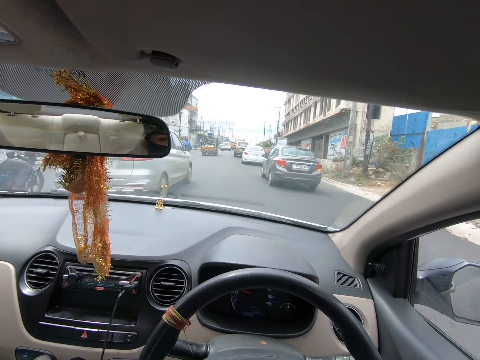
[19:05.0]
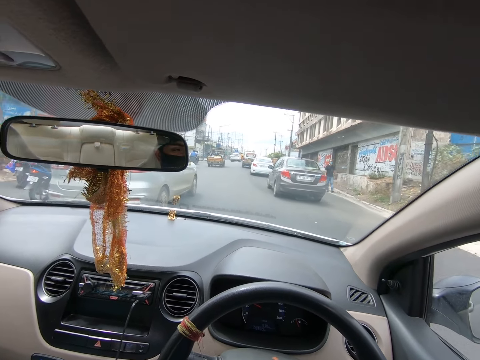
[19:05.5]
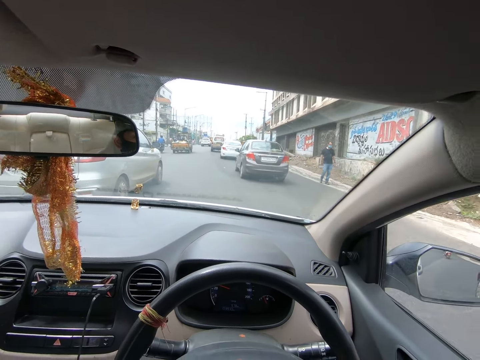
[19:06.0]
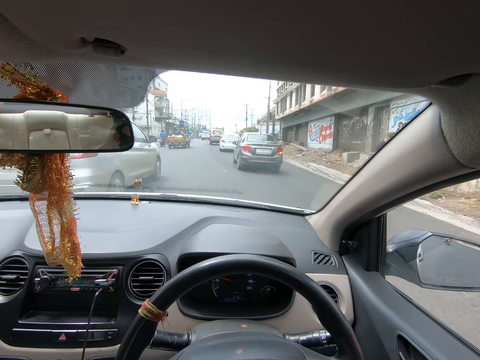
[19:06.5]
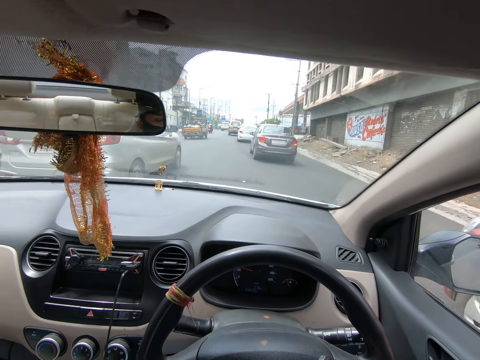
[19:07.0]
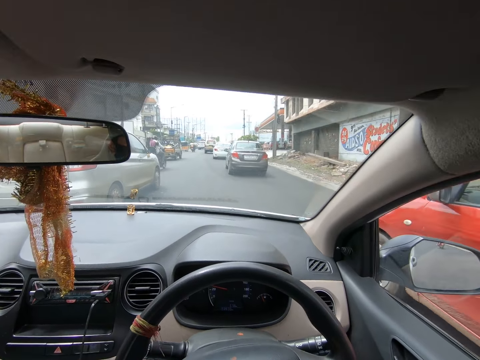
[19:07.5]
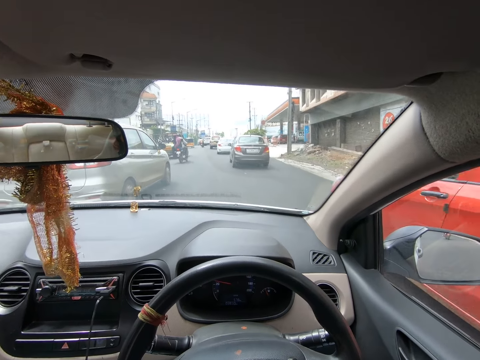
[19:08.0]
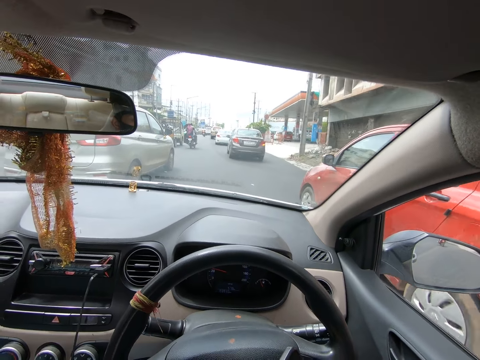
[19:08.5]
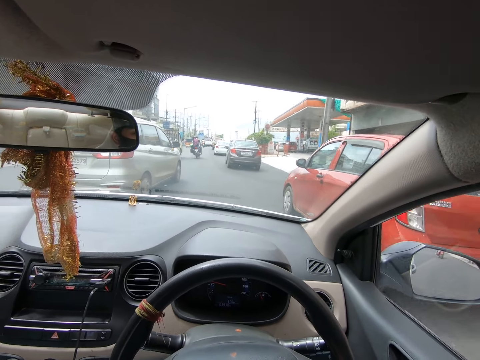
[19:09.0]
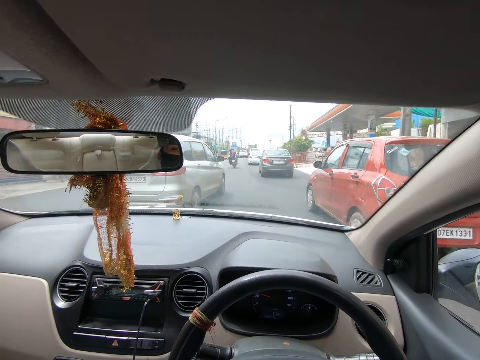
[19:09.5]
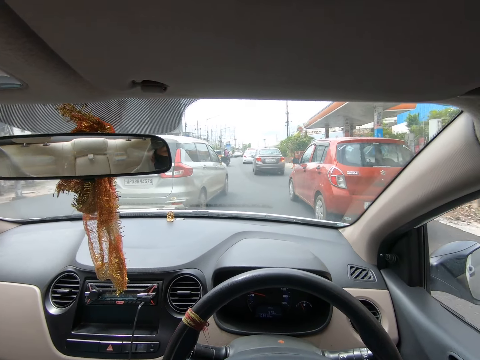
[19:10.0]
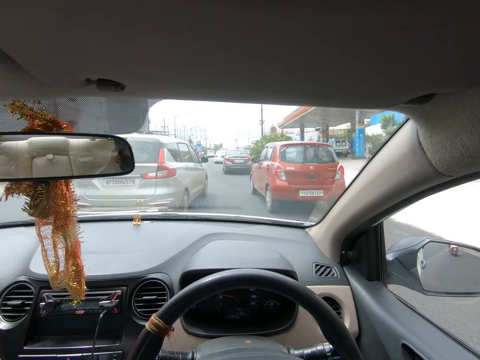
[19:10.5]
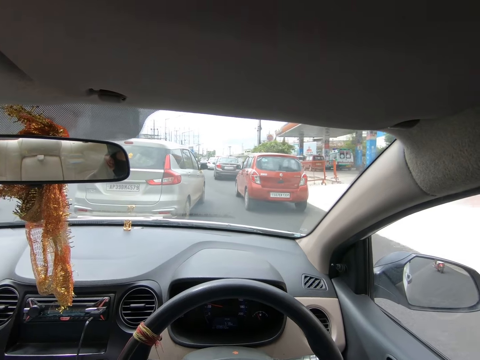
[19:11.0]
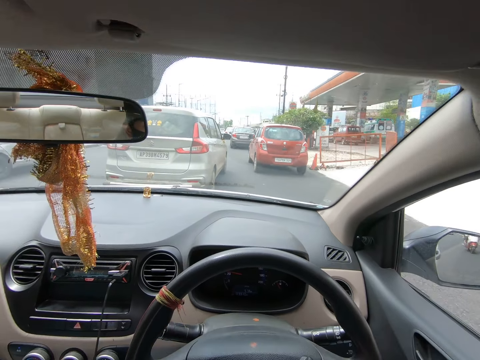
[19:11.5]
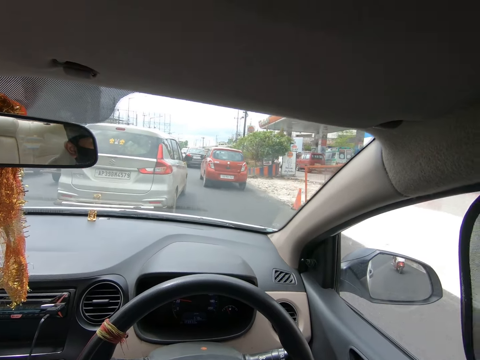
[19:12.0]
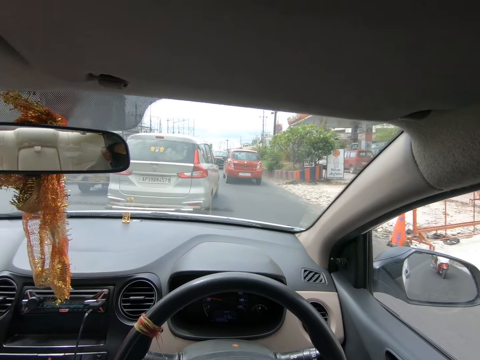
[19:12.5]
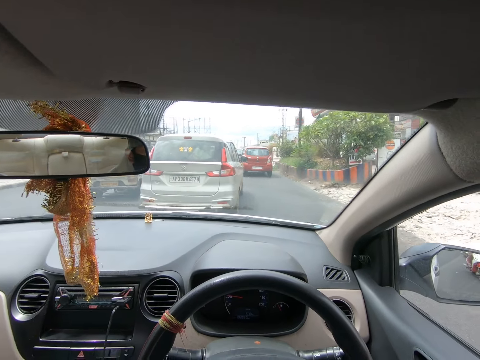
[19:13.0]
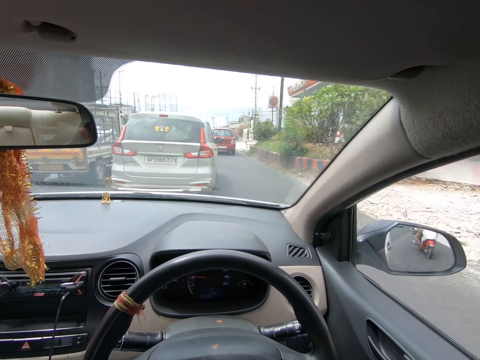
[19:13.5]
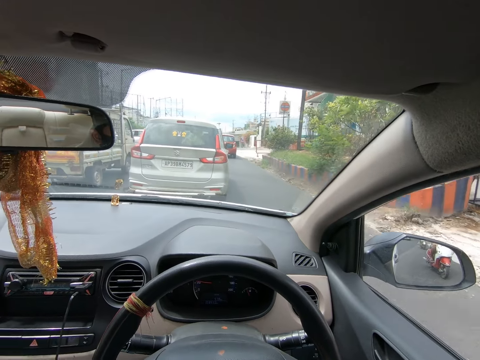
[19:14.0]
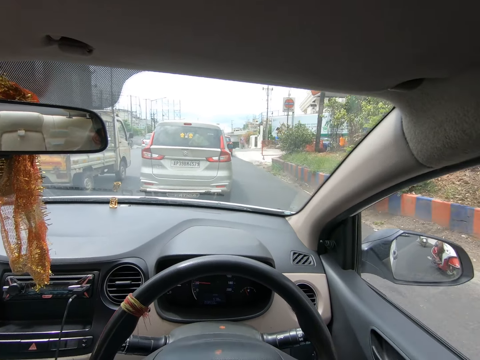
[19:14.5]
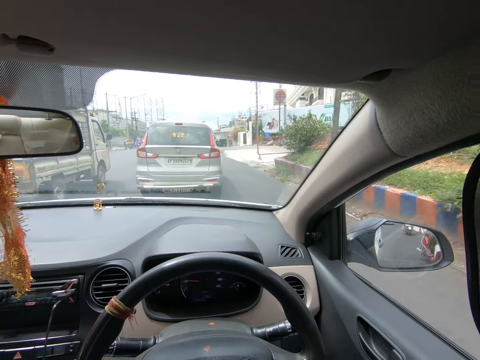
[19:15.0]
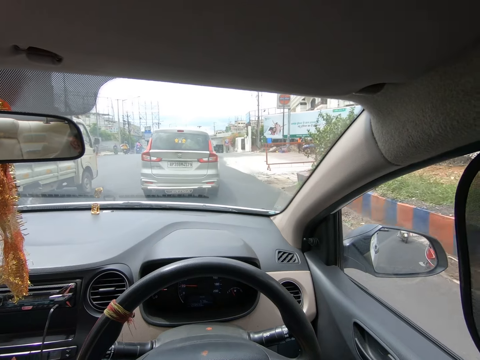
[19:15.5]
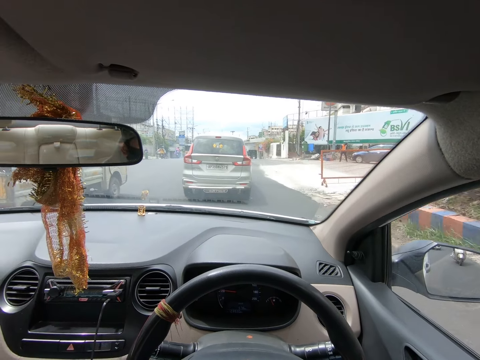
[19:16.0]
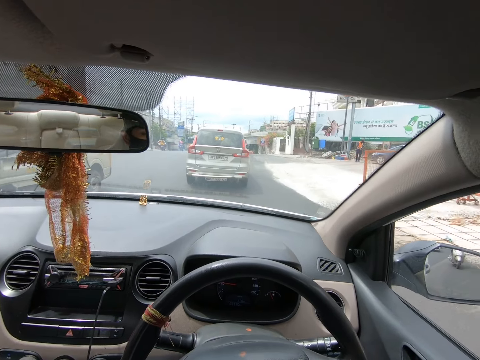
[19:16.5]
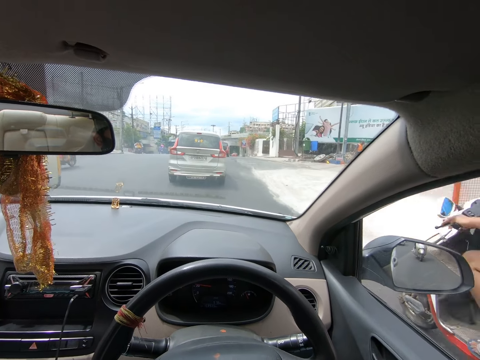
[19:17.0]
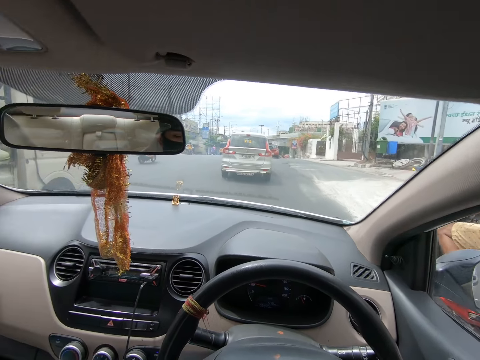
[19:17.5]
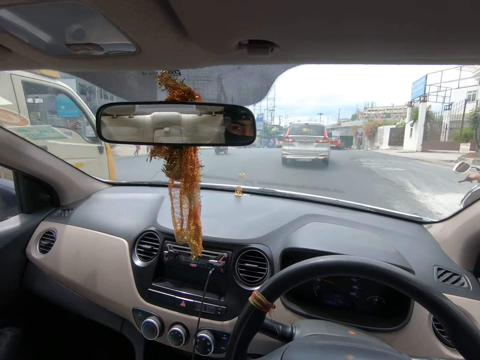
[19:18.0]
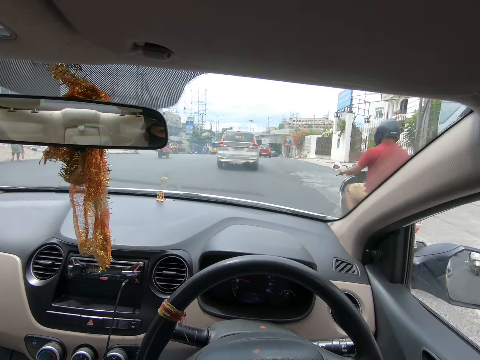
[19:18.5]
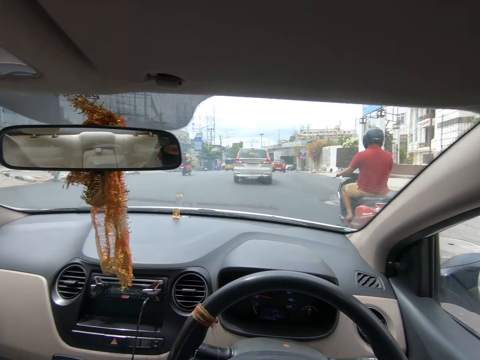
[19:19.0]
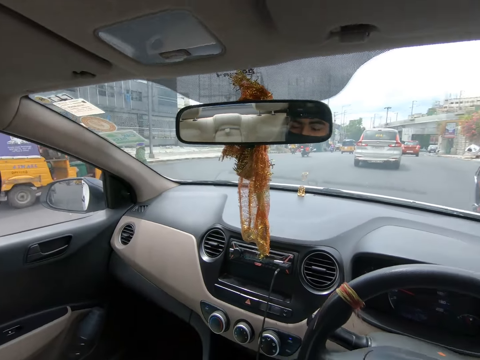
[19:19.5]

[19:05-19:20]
The camera wearer drives the car on the road. They converse on the phone.

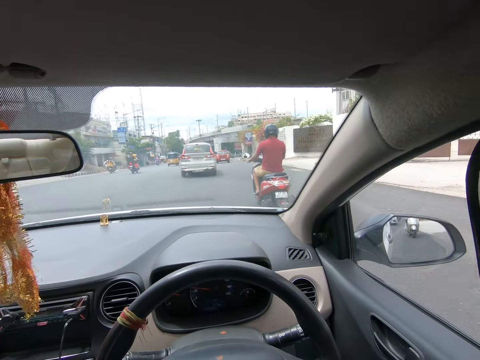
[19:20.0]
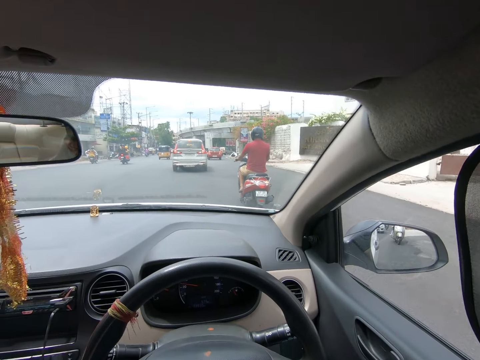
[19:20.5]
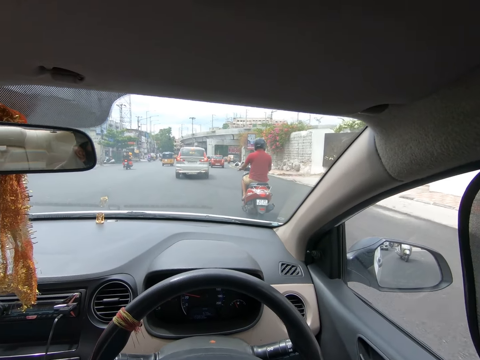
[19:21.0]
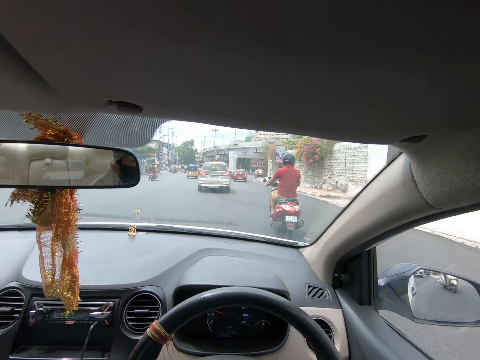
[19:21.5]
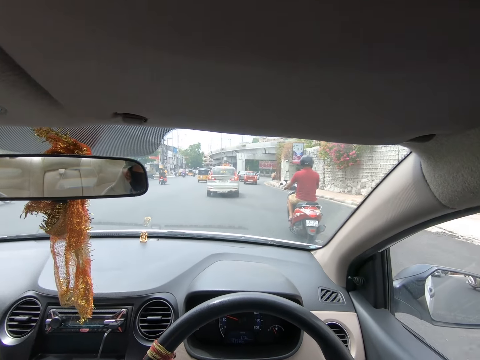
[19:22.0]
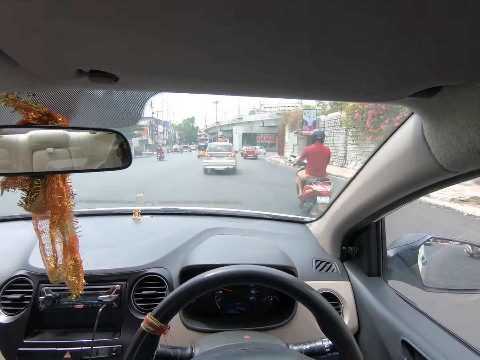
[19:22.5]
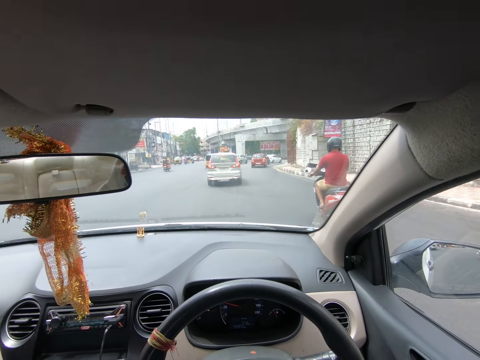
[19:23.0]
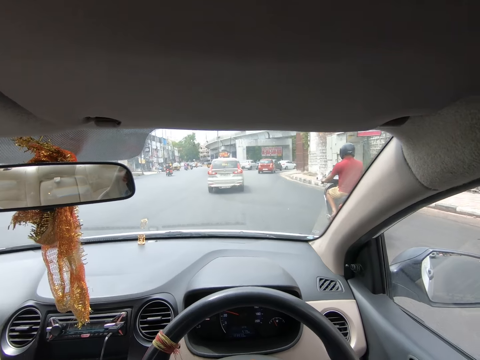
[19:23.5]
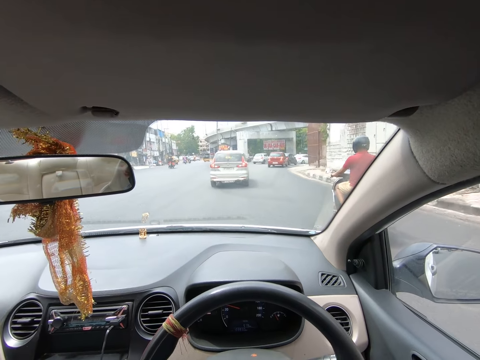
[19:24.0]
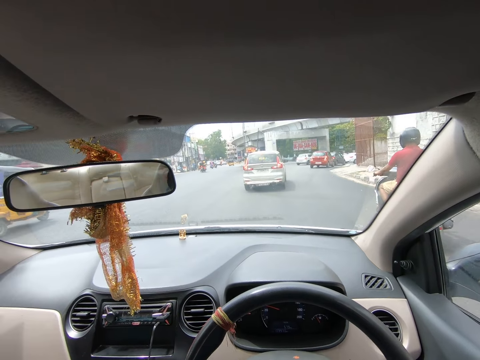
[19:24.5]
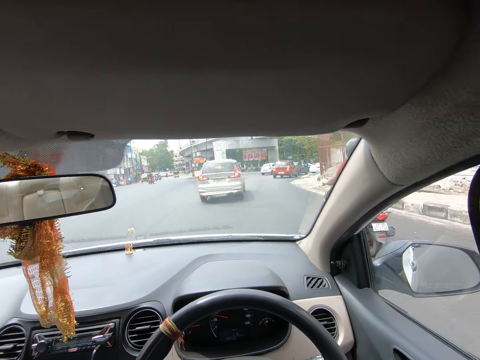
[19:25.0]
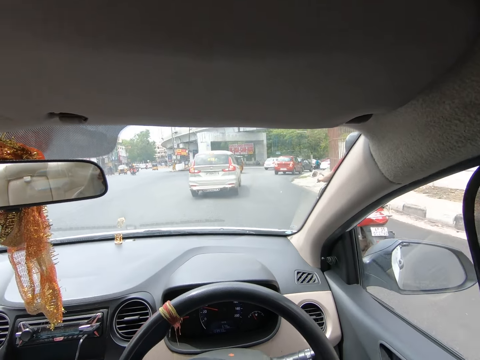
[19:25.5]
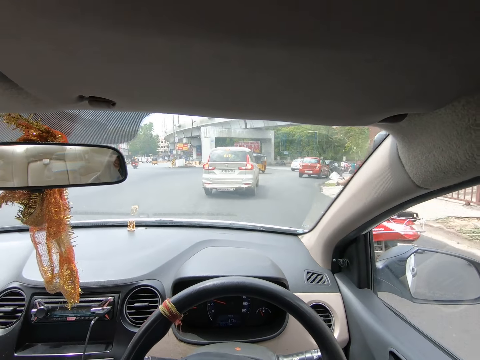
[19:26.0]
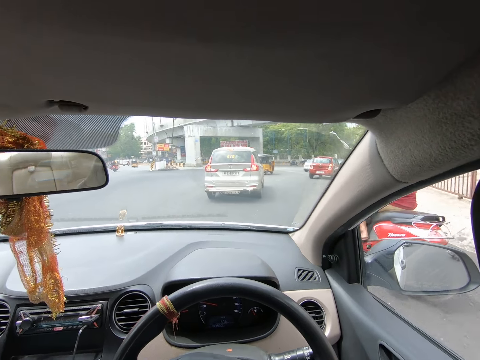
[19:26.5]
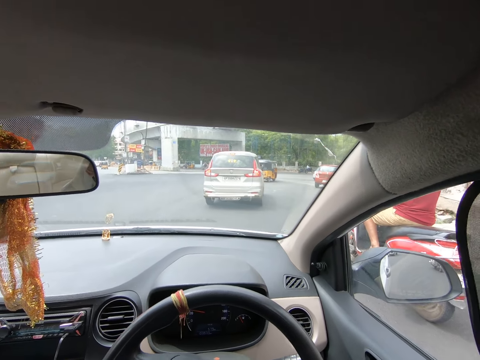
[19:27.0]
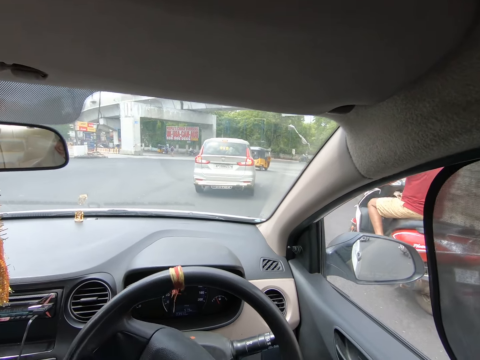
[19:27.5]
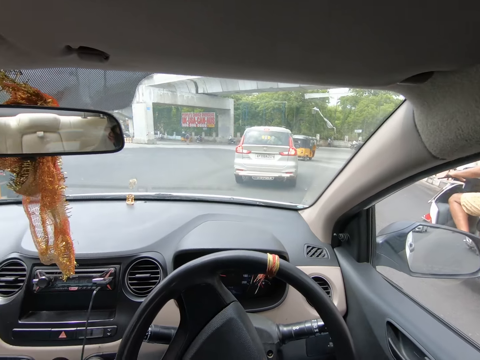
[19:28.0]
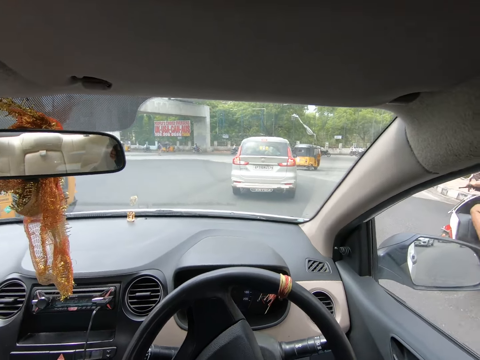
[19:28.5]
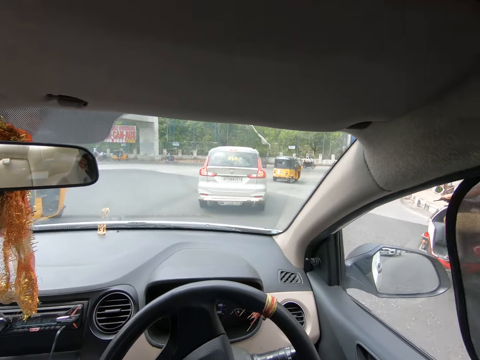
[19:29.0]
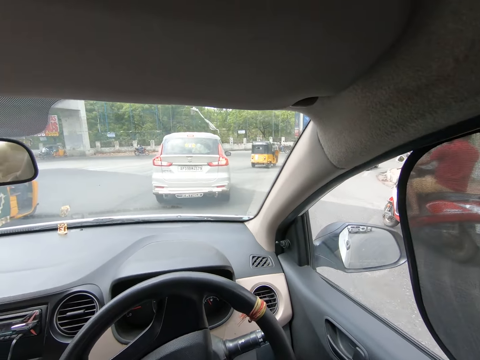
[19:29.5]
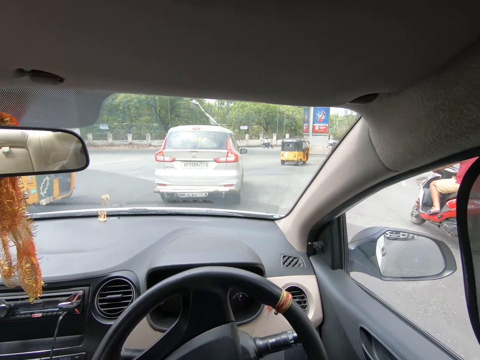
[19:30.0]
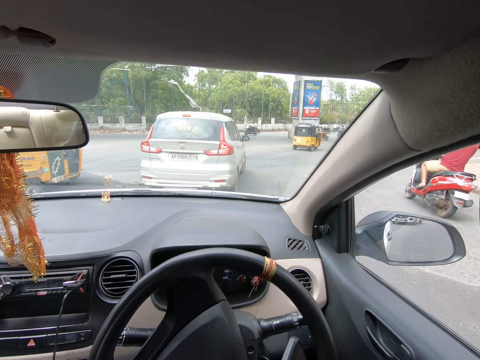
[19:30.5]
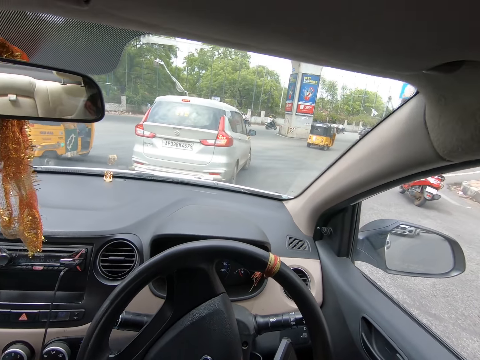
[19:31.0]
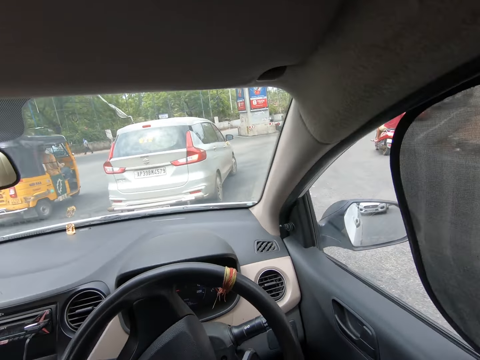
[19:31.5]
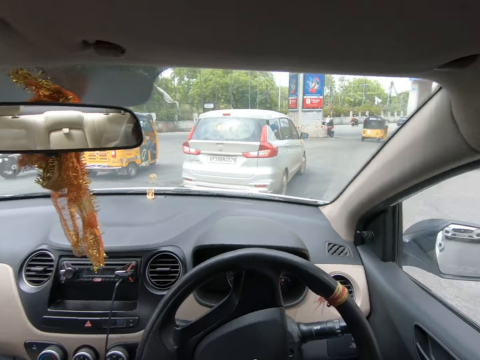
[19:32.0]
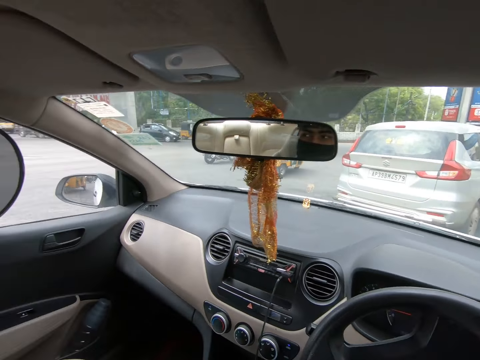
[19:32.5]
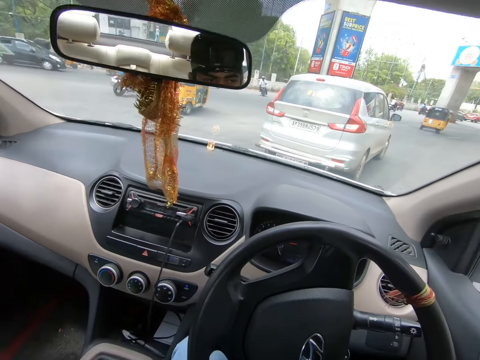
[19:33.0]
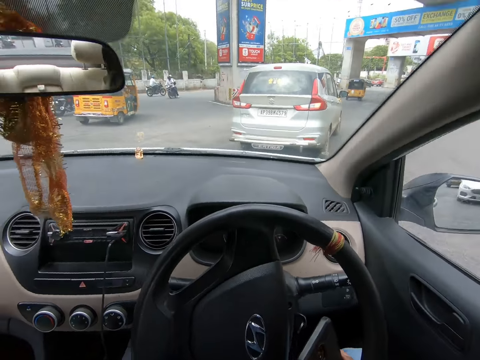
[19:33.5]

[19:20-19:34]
The camera wearer drives the car on the road. They converse on the phone.
